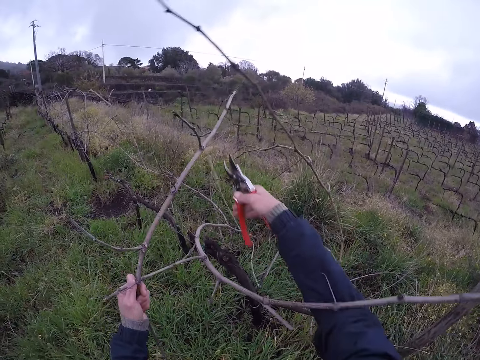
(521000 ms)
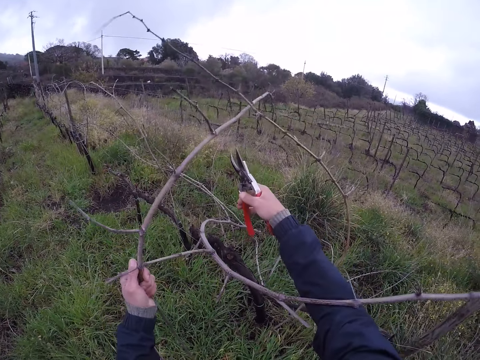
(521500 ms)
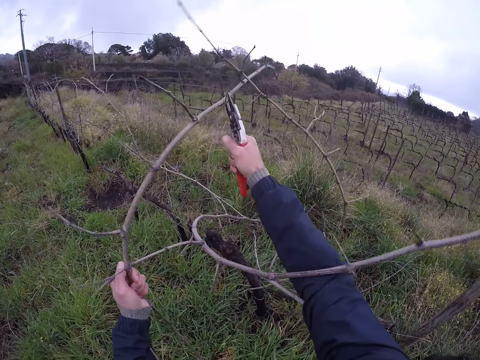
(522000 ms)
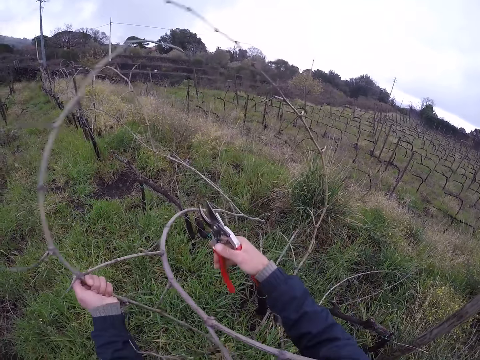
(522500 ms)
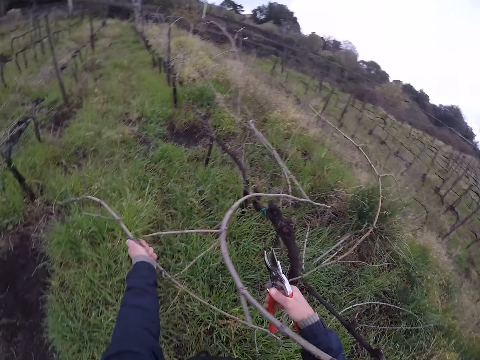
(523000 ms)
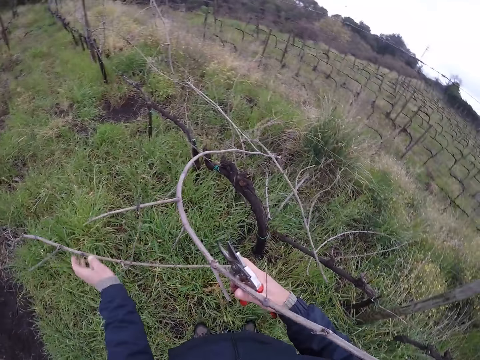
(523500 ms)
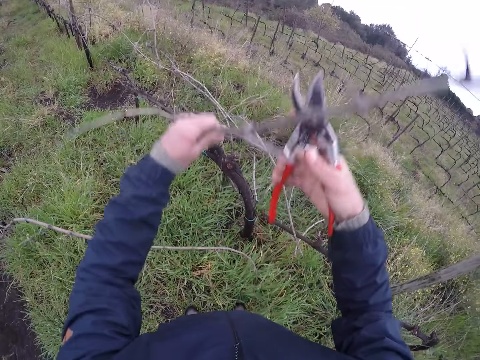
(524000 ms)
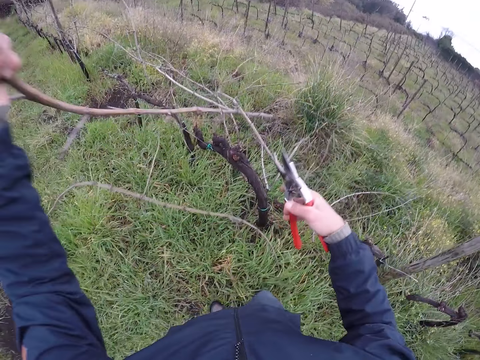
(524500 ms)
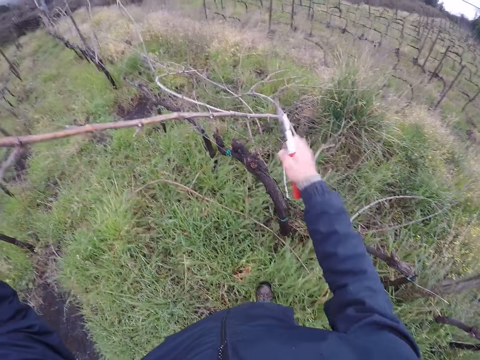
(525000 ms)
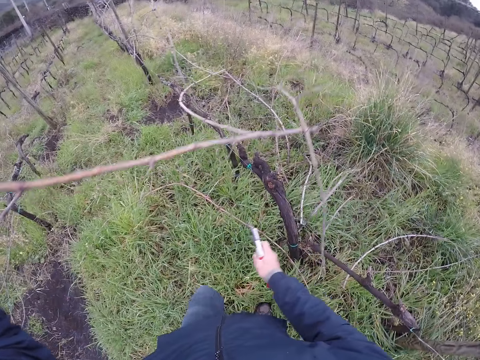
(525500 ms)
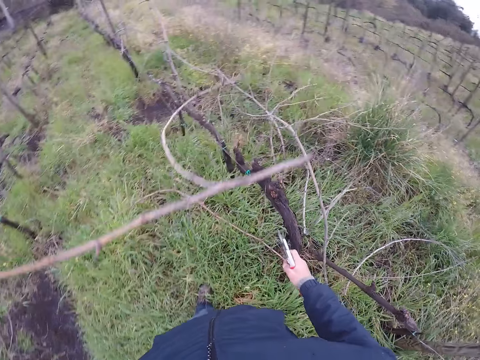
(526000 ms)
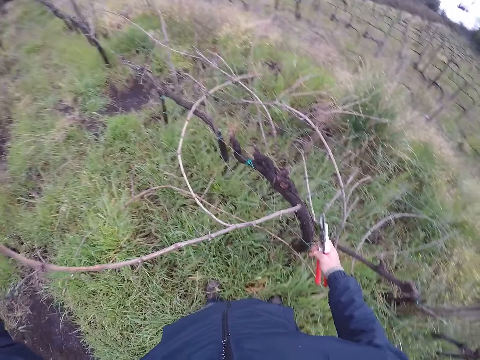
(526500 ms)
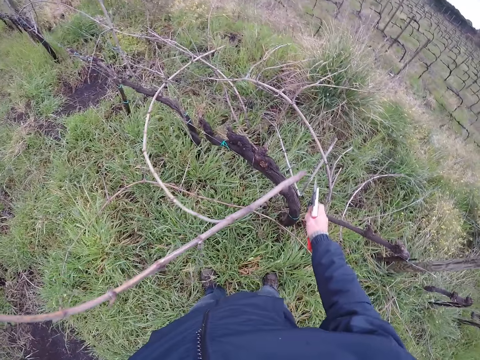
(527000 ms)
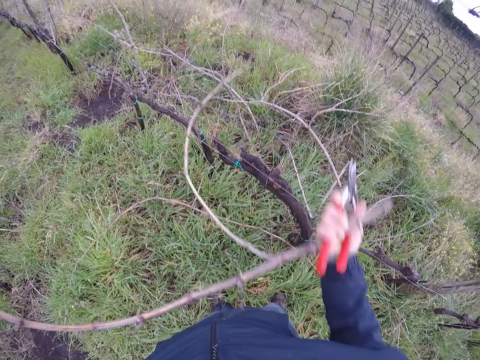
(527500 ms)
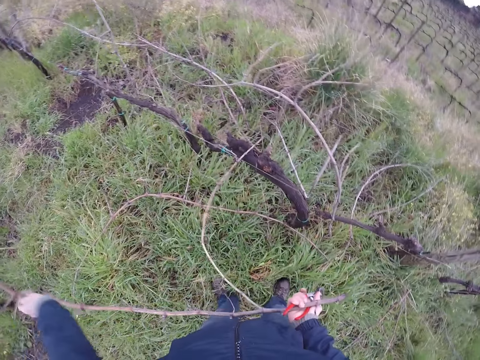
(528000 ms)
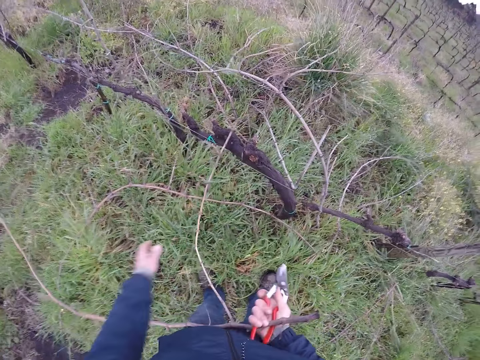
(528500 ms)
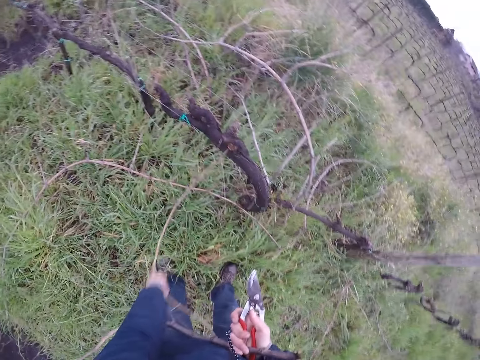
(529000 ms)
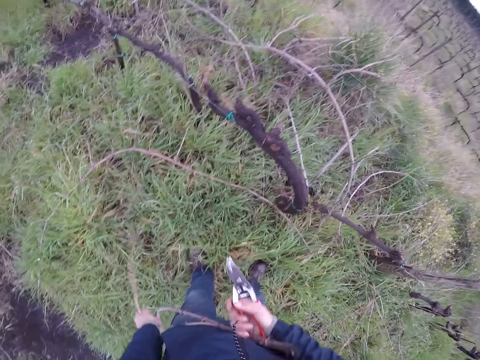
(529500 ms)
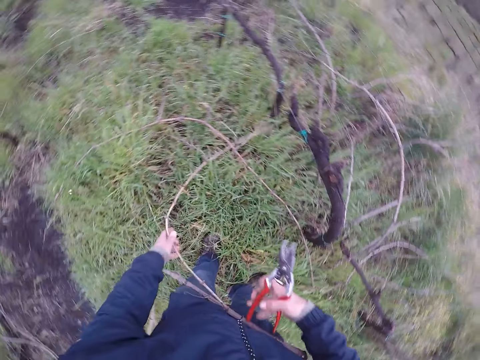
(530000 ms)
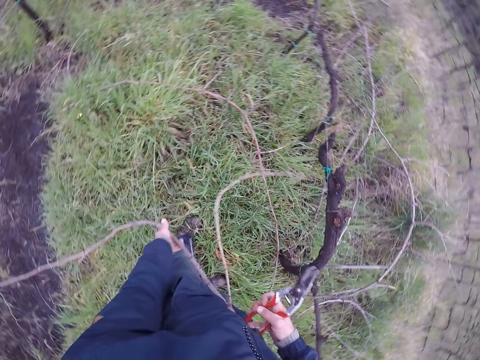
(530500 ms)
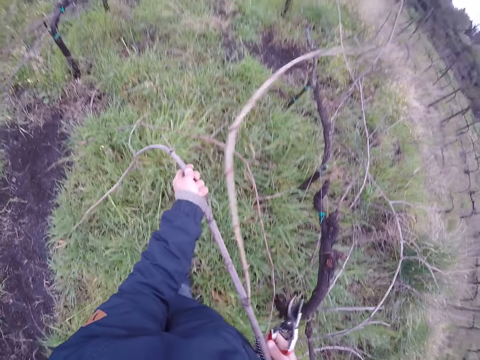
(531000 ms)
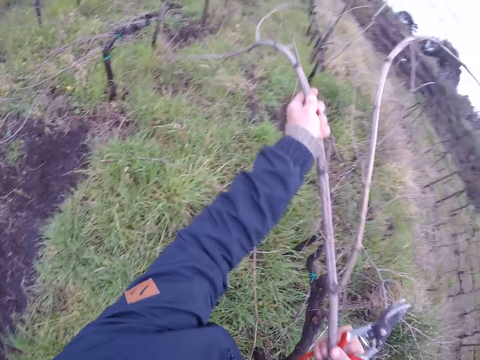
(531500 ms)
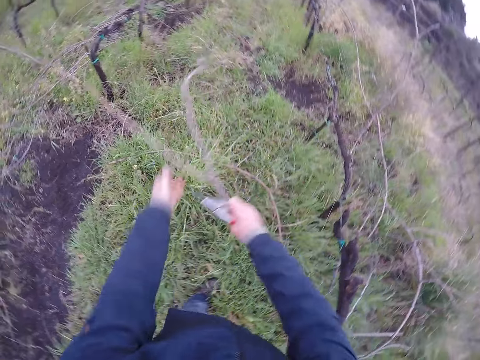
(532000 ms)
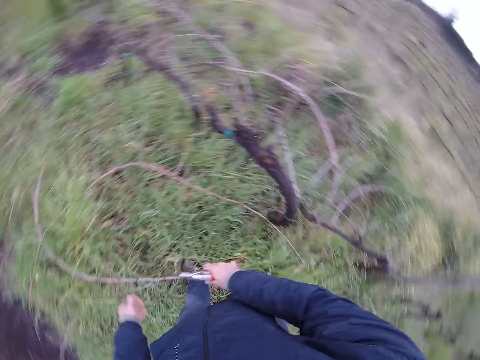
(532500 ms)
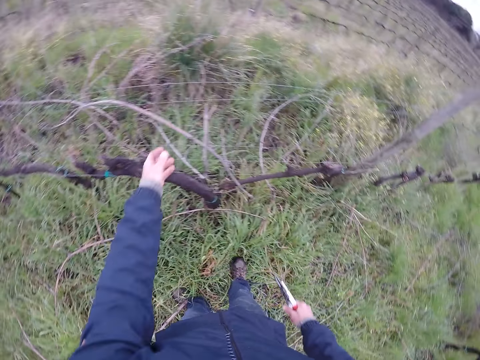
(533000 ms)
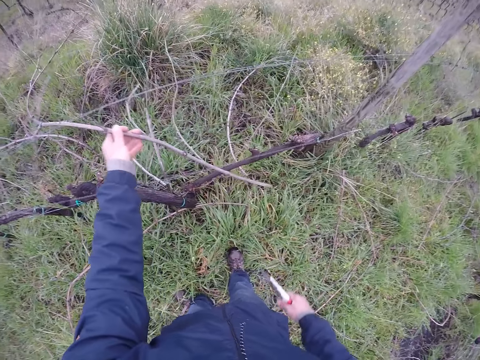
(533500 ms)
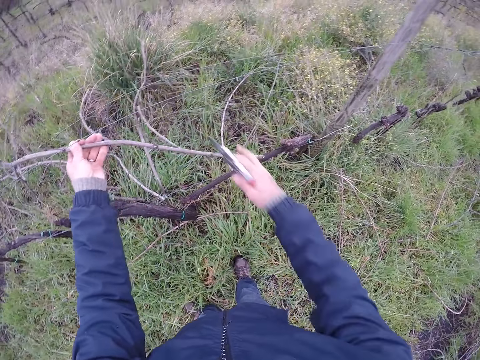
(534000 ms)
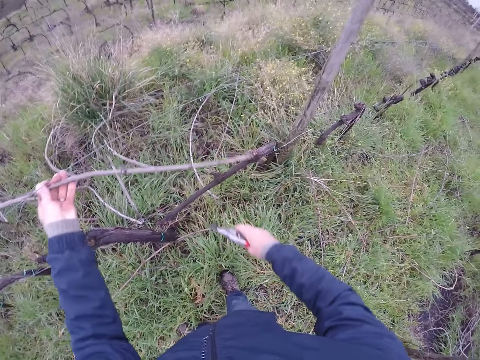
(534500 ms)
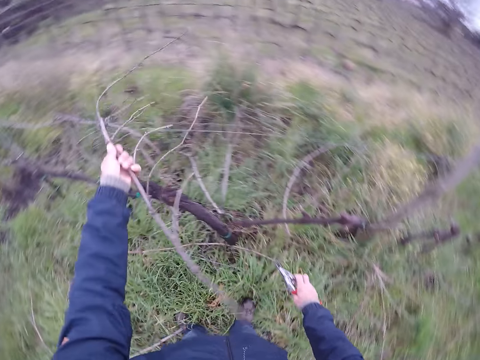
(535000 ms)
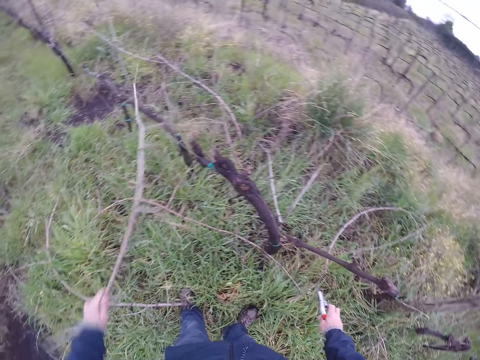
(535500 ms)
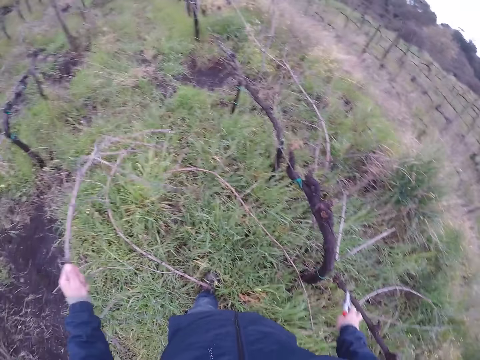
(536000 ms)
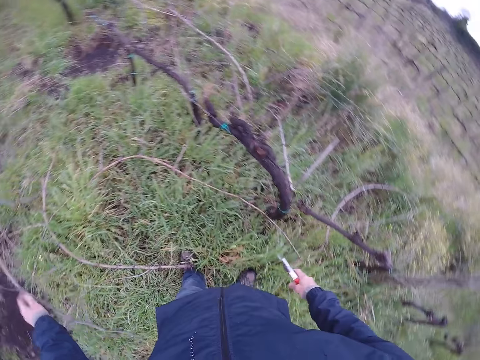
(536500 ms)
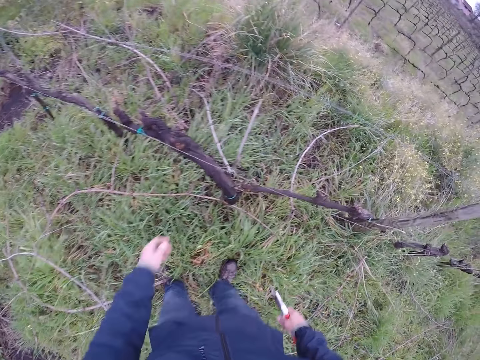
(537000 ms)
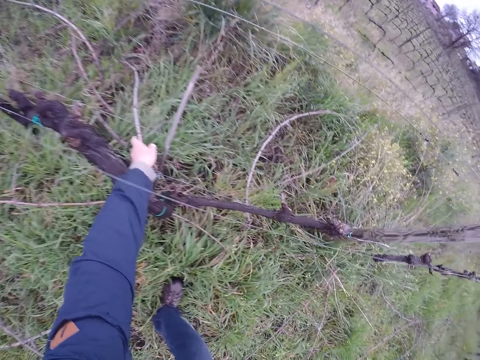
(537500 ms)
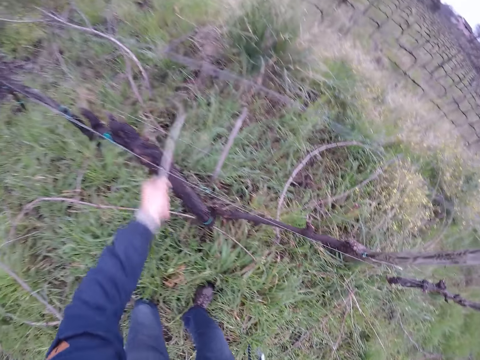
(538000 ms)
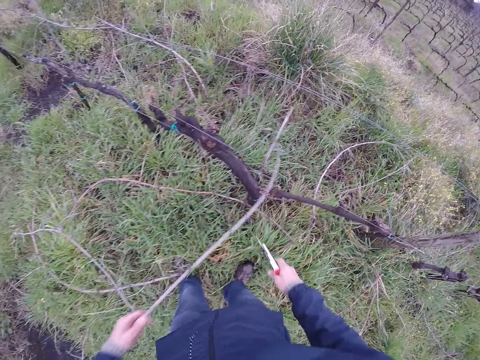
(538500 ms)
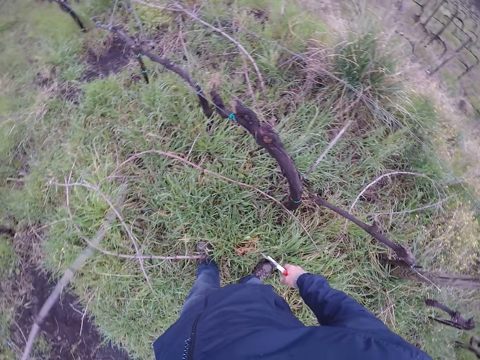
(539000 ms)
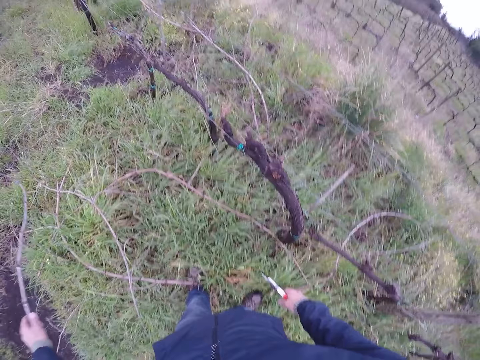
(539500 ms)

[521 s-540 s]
The camera wearer cuts a part of the twig or stick with the pliers in his right hand. He removes the stick from the fence and throws the stick on the ground. He removes the stick from the fence. He moves the stick. He drops the twig on the ground with his right hand. He pulls the twig from the barbed wire with his left hand. He moves the stick. He drops the twig on the ground with his left hand. He pulls the twig from the barbed wire with his left hand. He moves the stick.

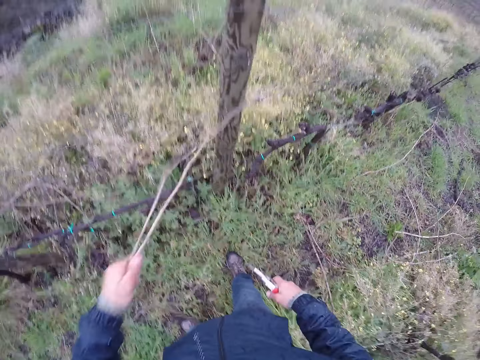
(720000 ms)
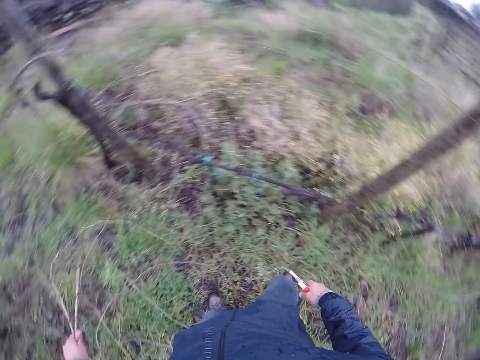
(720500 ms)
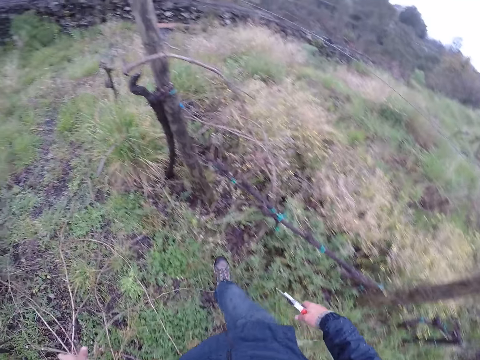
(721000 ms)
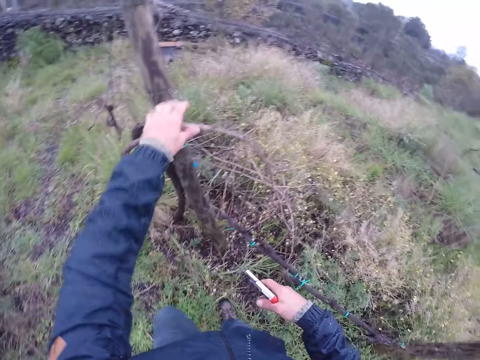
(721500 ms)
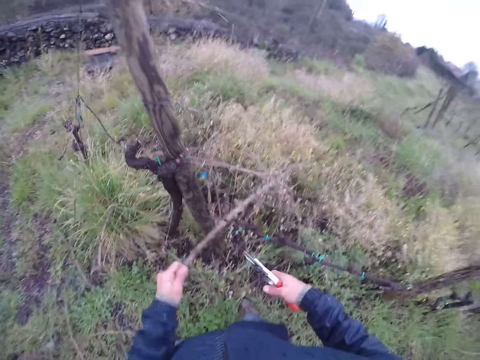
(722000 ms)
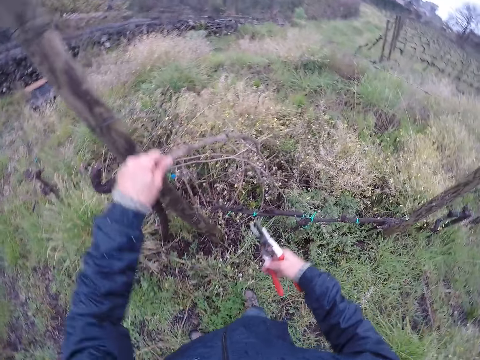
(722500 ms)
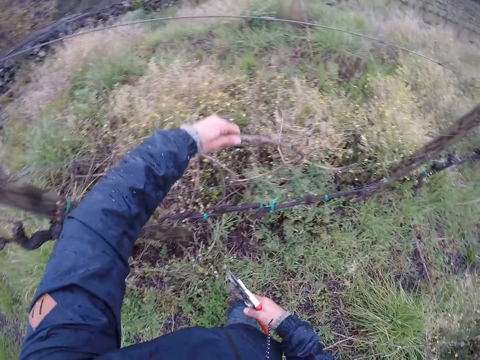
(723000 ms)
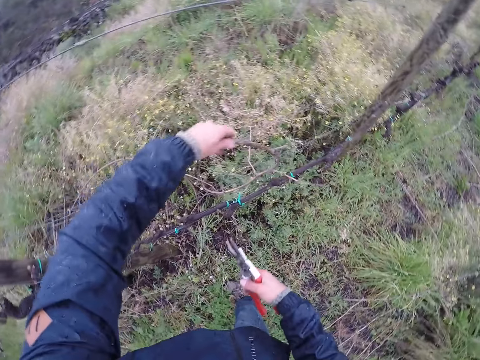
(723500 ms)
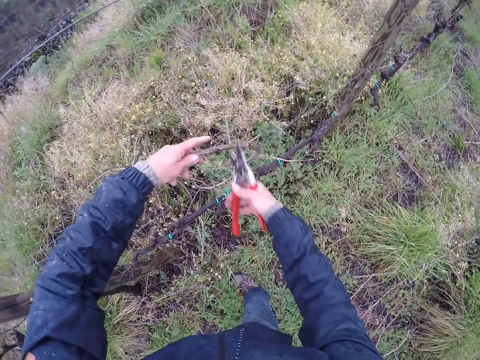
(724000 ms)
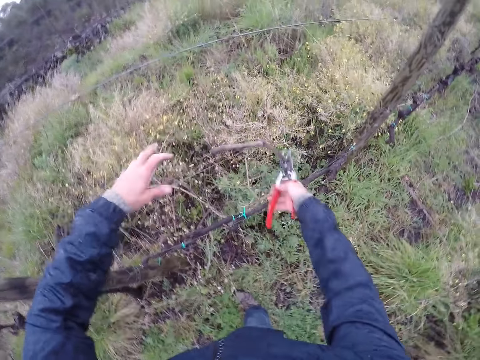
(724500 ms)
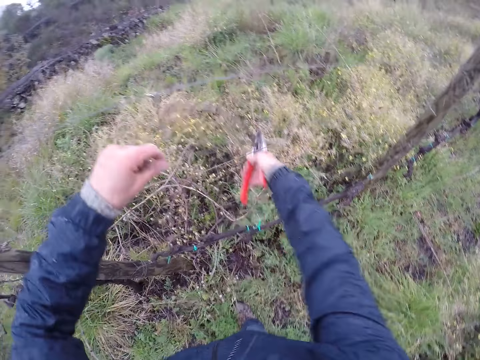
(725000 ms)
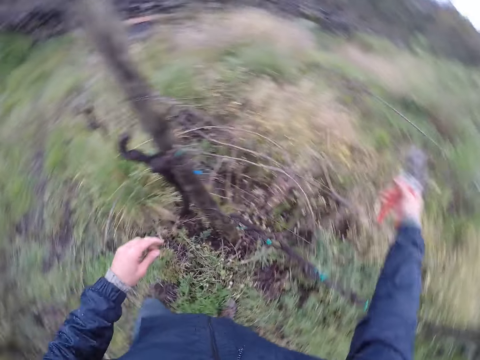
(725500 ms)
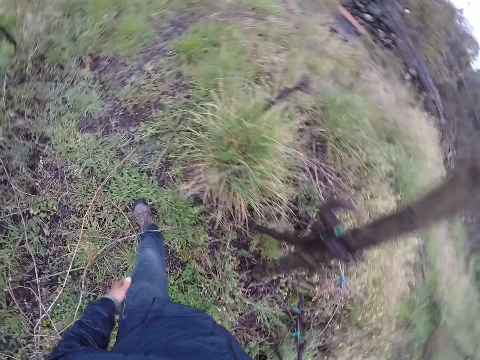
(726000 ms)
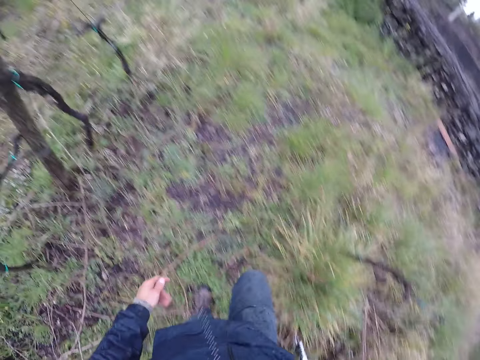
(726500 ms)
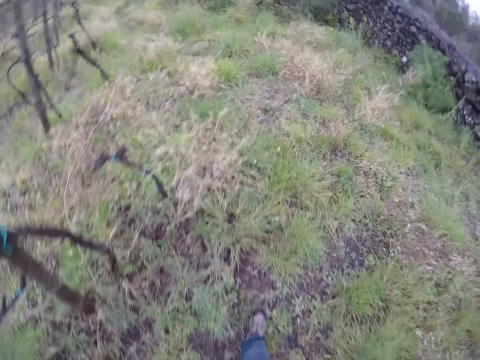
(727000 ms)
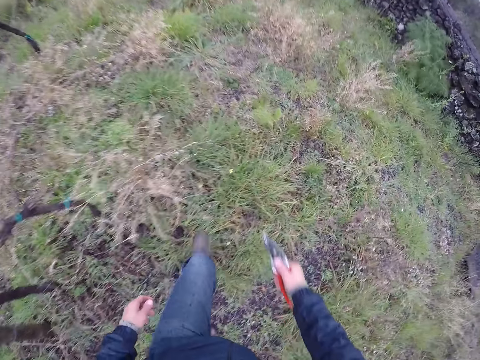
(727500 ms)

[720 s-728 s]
The camera wearer drops the dry branches on the floor with his left hand. He pulls a dry branch with his left hand. He holds the dry branch with the cutter, the secateurs, in his right hand. He walks around.
